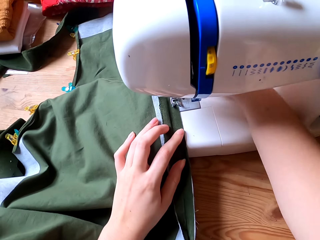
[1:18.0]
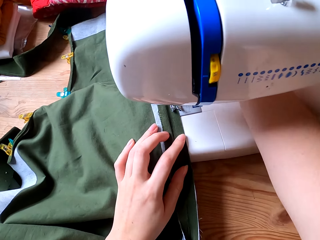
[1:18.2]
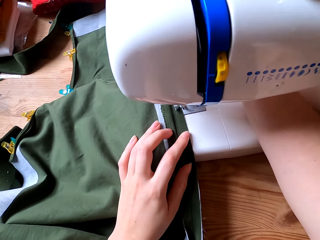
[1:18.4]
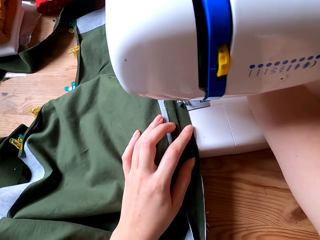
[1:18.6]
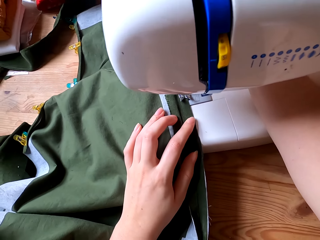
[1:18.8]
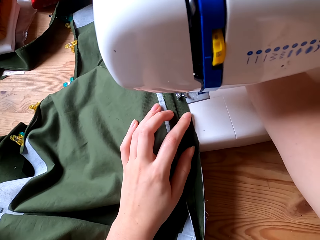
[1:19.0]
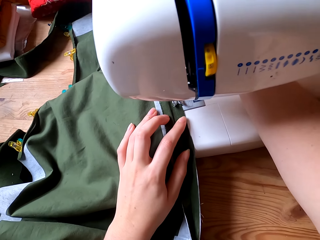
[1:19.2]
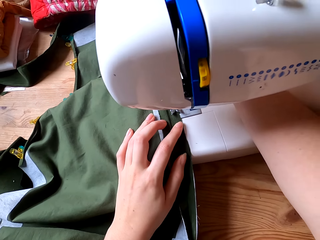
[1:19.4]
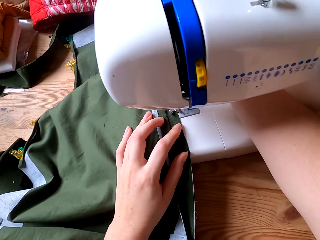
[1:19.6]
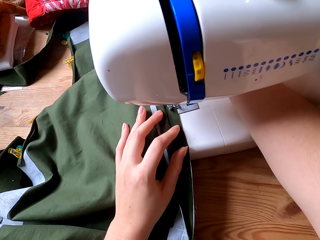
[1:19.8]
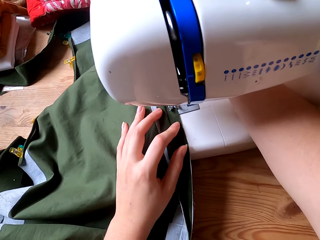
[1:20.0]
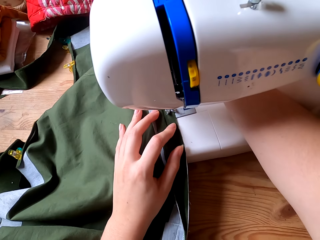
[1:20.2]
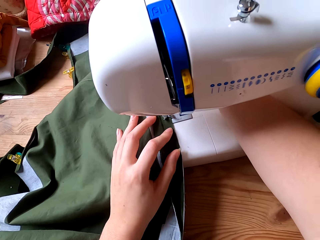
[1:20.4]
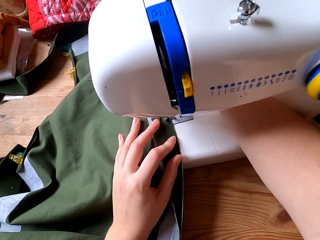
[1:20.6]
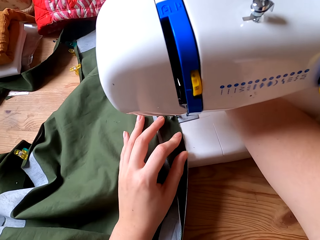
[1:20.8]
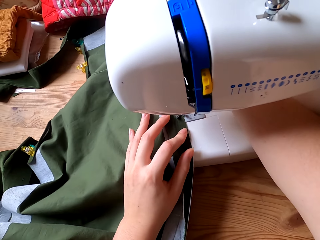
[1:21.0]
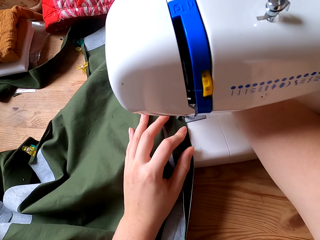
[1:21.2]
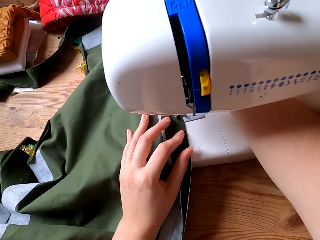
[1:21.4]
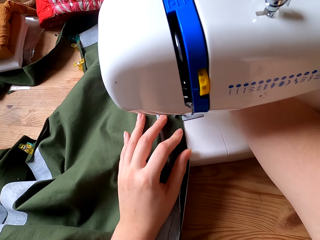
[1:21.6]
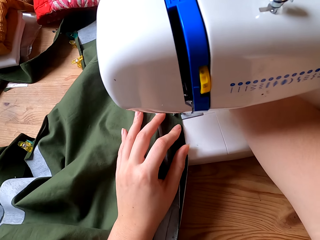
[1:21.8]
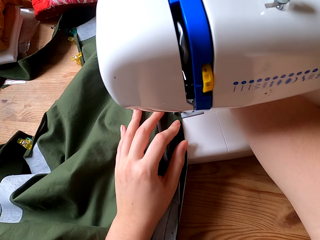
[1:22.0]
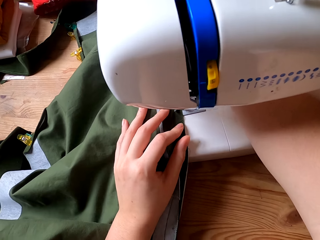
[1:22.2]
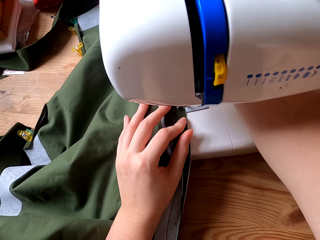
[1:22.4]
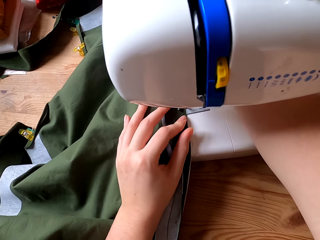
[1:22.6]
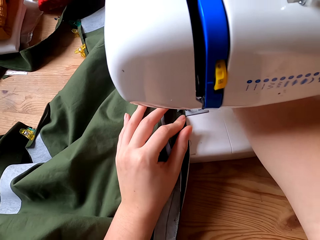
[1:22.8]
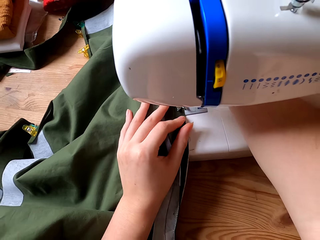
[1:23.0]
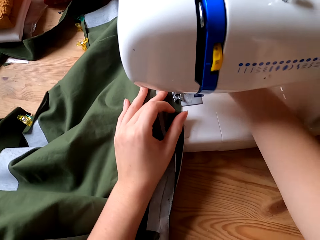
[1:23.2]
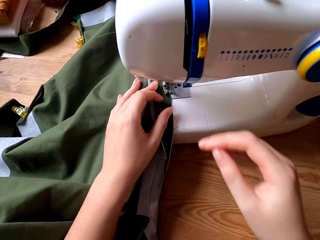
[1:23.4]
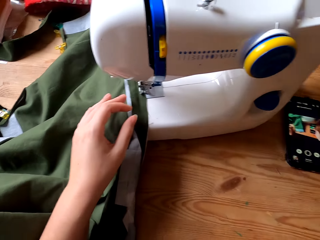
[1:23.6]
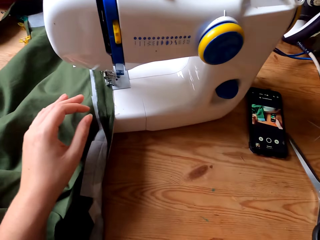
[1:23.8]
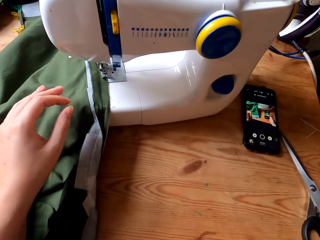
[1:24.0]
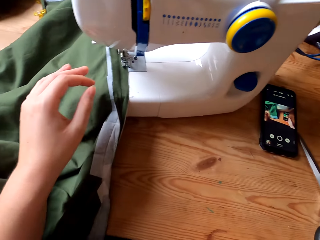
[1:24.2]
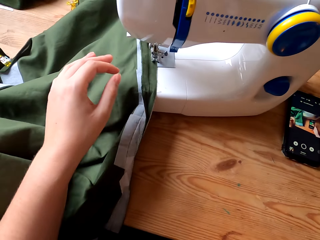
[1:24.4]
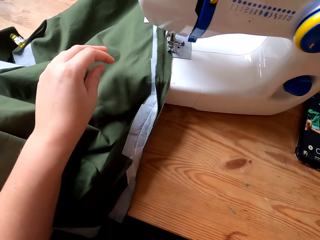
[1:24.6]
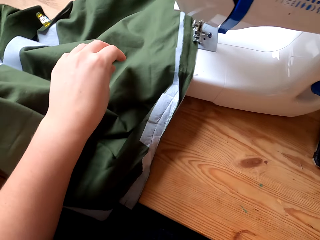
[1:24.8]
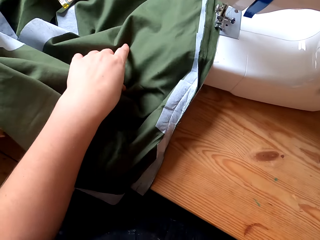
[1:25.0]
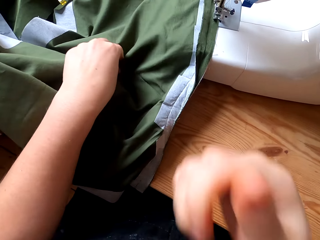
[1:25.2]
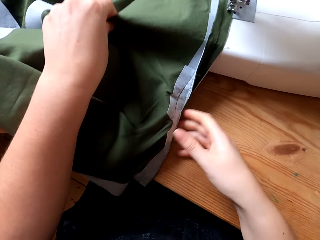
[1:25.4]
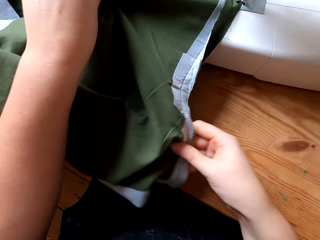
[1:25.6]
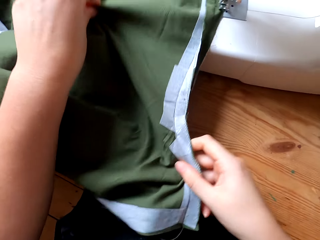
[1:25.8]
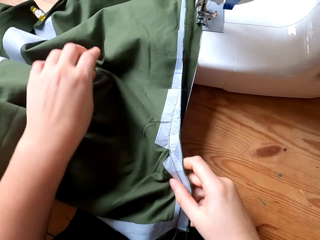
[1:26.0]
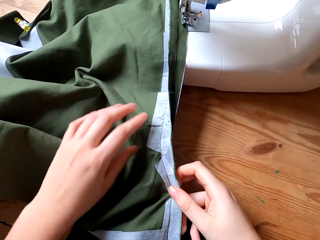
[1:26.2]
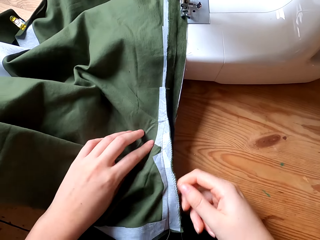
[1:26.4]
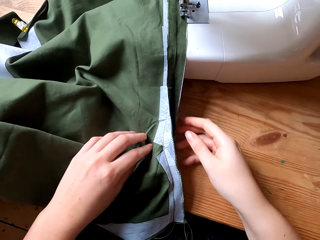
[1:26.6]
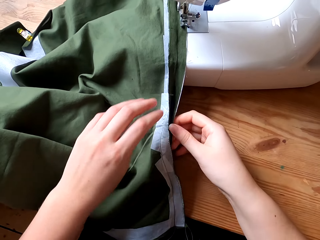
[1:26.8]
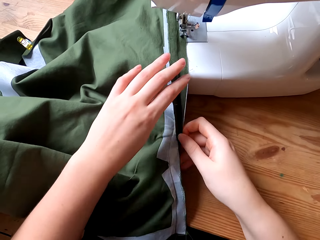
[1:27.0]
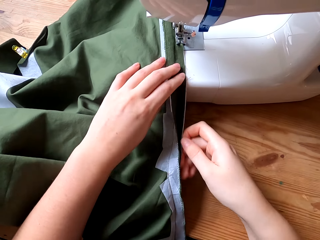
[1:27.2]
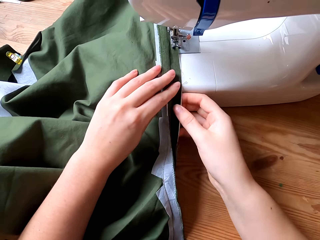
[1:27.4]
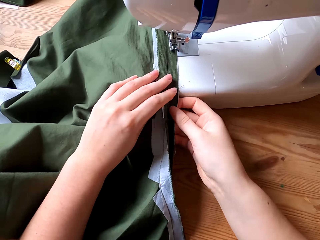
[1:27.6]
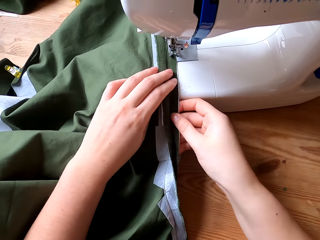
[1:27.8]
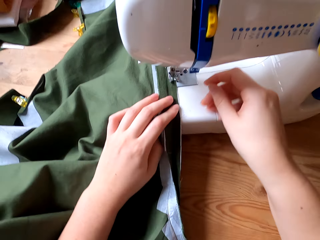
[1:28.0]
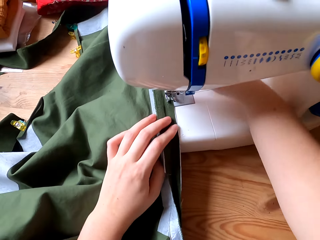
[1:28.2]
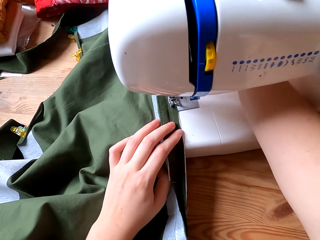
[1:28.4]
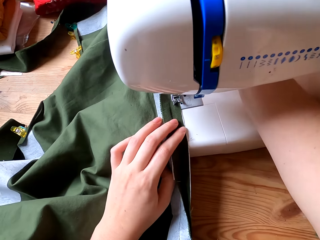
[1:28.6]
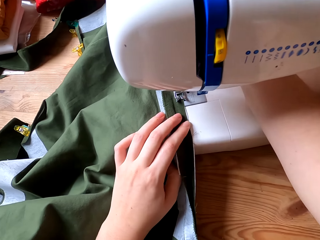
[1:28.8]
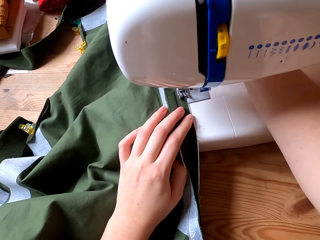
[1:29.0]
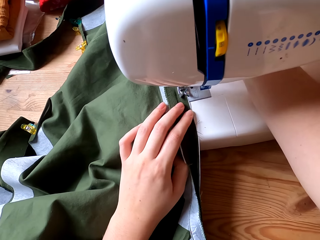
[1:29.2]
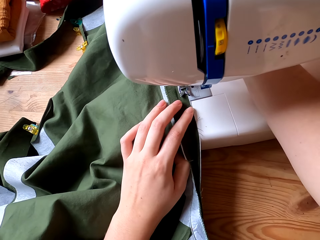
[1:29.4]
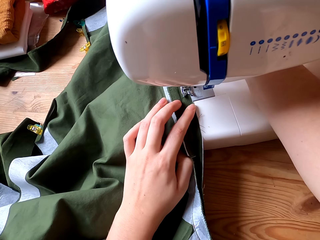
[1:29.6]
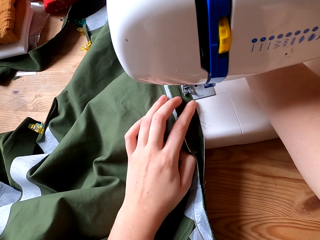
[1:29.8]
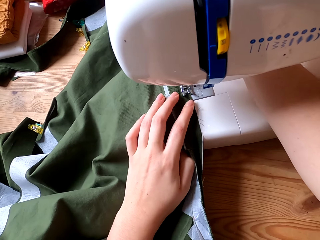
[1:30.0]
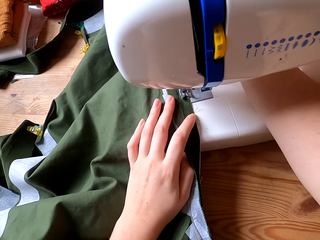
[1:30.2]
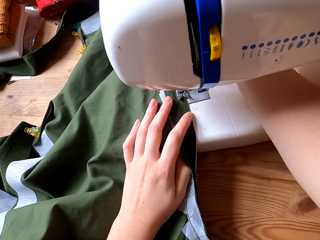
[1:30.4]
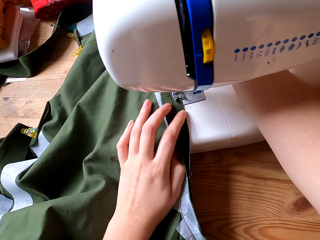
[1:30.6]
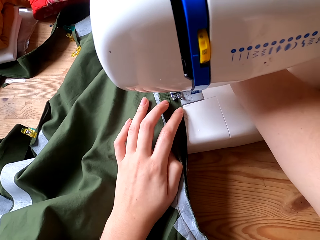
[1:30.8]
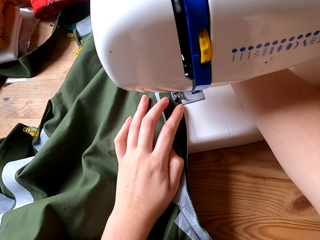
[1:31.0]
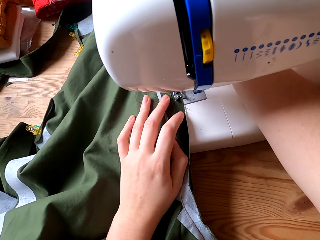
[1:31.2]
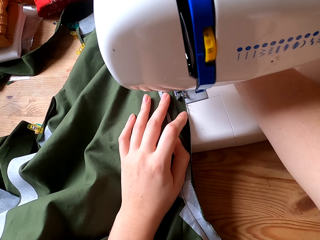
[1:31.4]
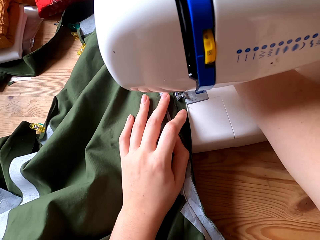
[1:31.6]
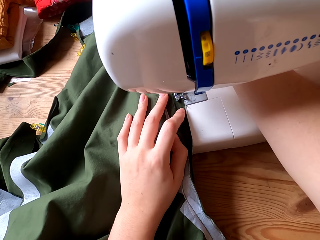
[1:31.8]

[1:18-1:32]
The camera wearer sews the cloth with a sewing machine. They adjust the camera. They raise the right hand towards something and withdraw the right hand from something. They straighten the cloth with both hands. They sew the cloth with the sewing machine.

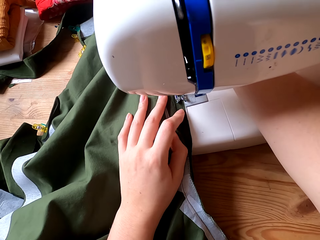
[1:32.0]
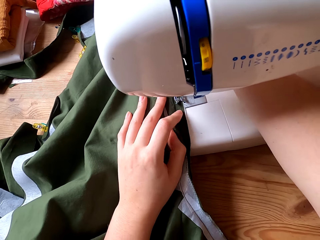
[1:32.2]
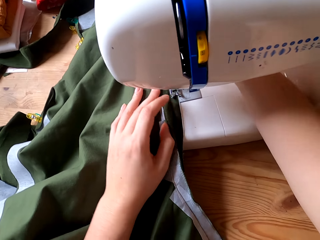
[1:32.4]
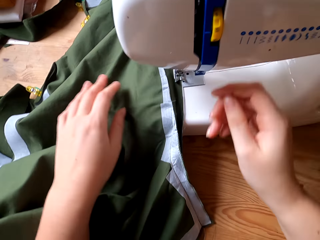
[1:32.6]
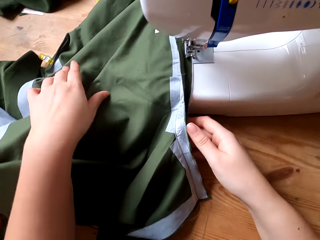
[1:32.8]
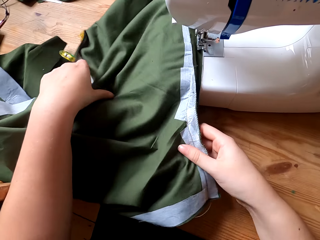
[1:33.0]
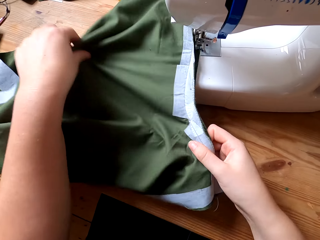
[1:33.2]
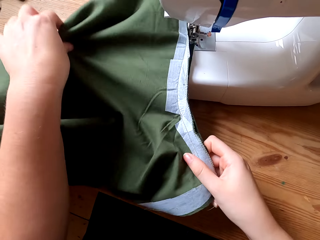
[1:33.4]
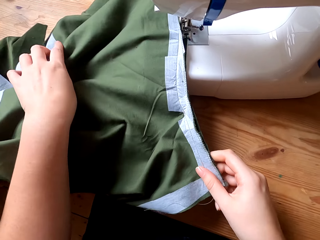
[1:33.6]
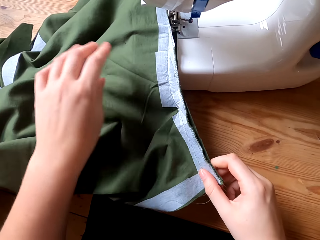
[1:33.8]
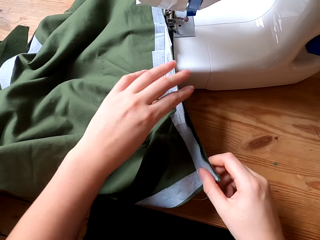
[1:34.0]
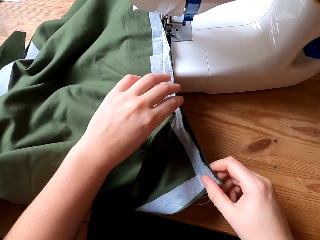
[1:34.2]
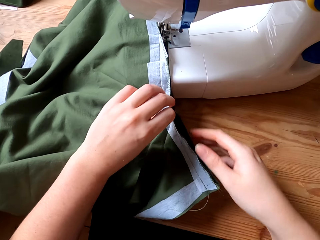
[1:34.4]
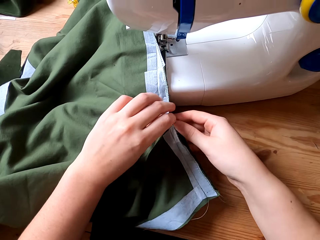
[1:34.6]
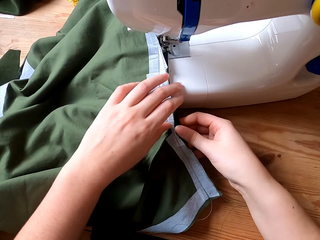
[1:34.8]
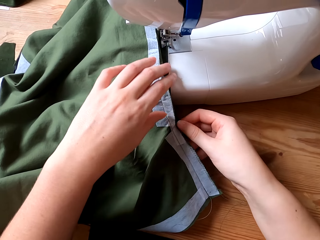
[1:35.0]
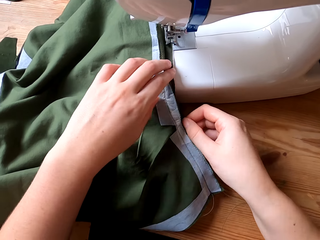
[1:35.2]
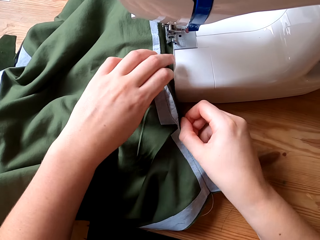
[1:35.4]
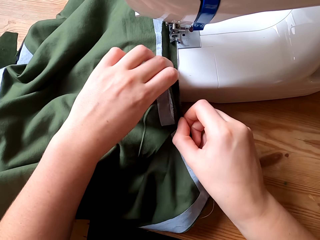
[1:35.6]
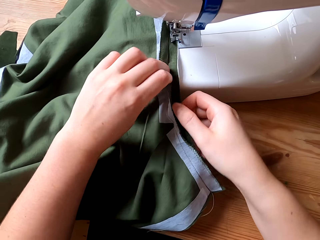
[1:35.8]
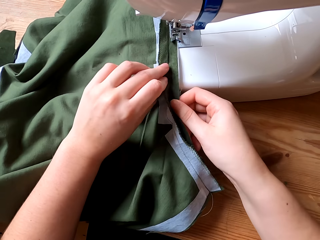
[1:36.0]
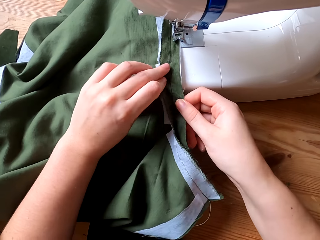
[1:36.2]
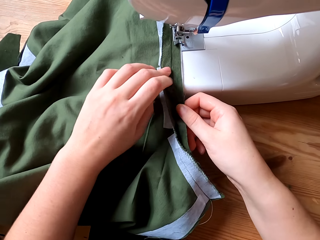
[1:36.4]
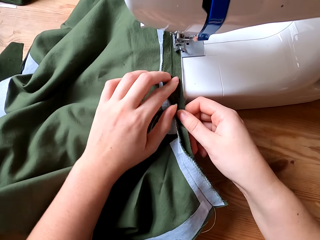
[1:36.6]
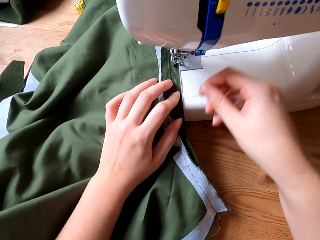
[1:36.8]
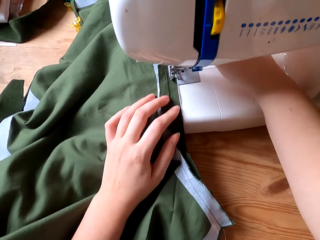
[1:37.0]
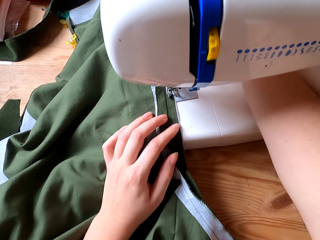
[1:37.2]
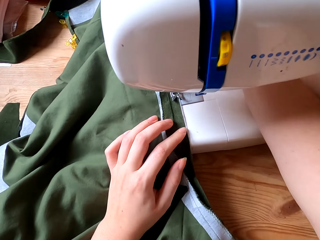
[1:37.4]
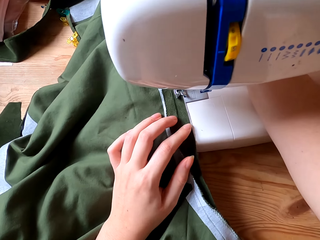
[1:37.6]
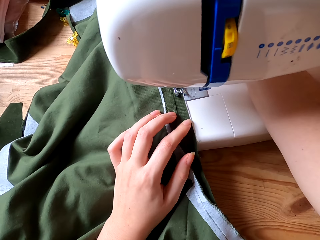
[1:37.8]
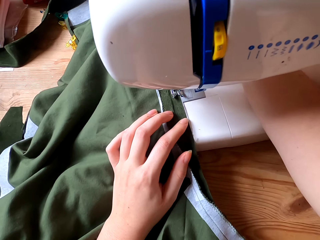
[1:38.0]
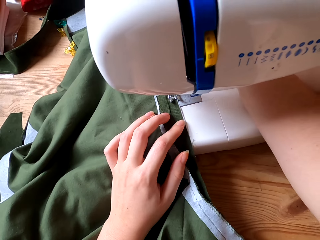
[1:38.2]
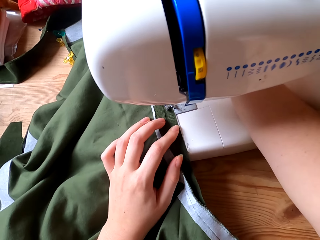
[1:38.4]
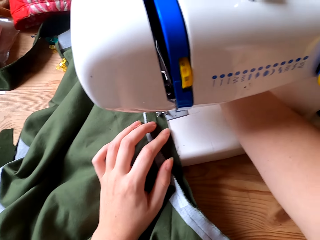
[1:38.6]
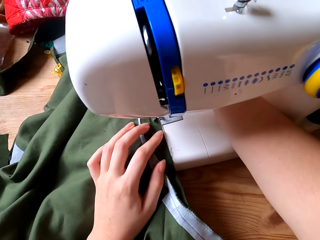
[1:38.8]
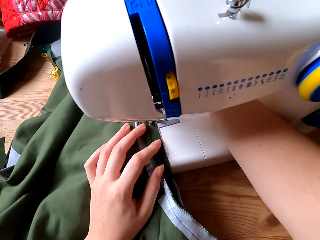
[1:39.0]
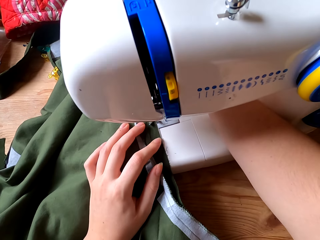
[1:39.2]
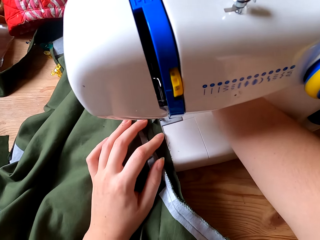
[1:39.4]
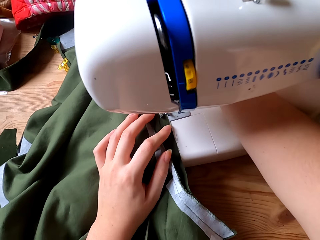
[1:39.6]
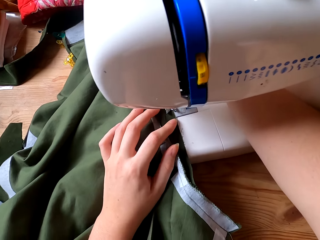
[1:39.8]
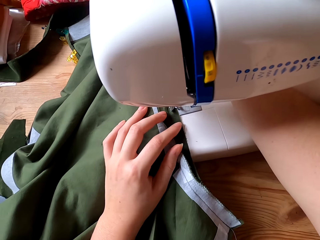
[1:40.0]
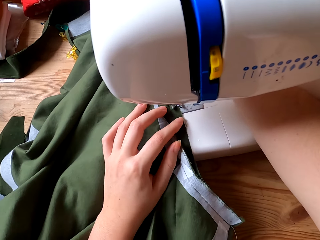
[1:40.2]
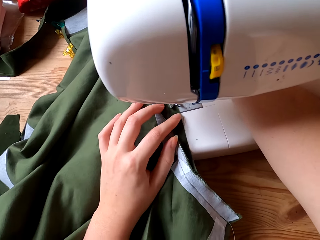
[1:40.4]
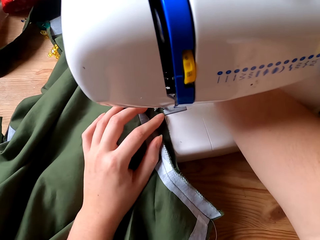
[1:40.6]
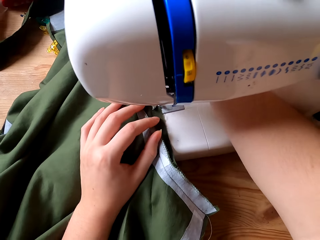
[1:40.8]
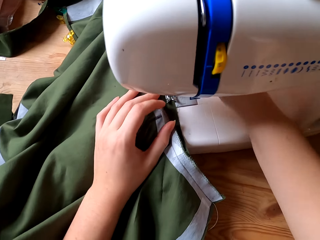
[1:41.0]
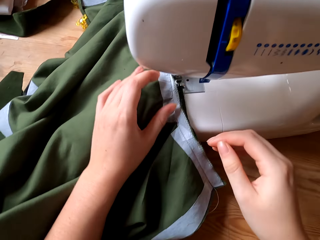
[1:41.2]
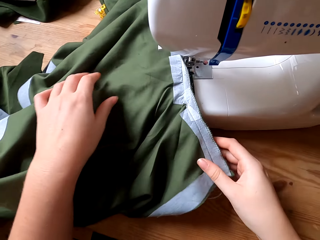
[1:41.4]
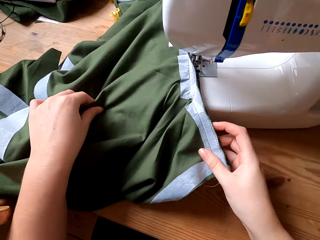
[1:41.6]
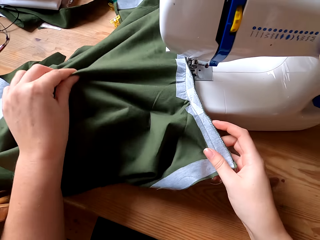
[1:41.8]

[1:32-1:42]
The camera wearer straightens the cloth with both hands. They sew the cloth with a sewing machine.
